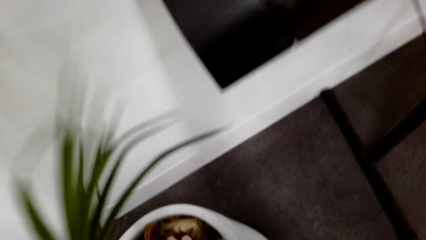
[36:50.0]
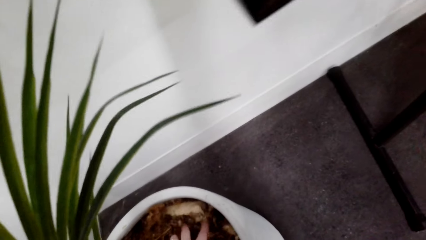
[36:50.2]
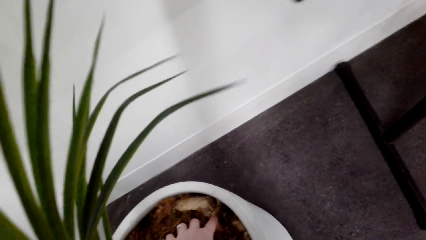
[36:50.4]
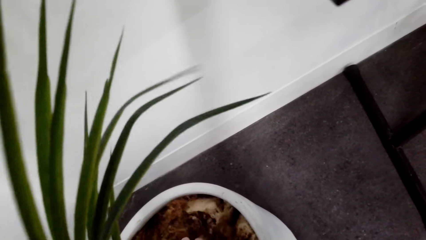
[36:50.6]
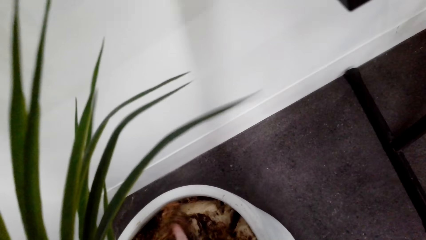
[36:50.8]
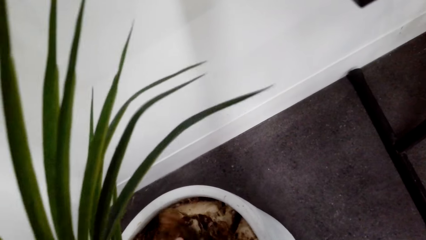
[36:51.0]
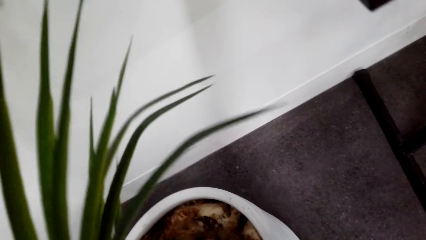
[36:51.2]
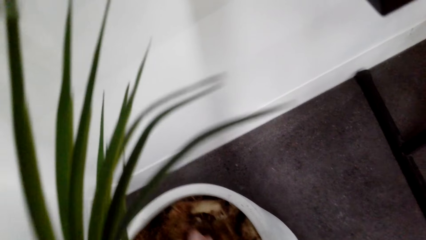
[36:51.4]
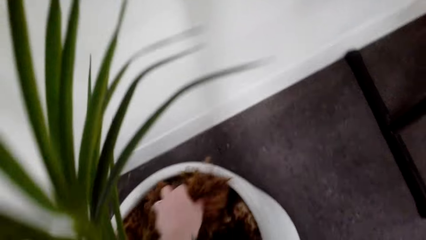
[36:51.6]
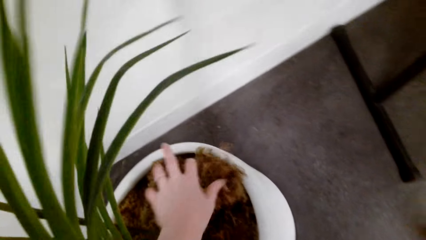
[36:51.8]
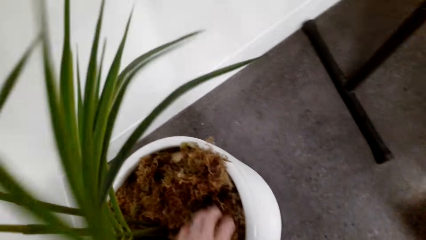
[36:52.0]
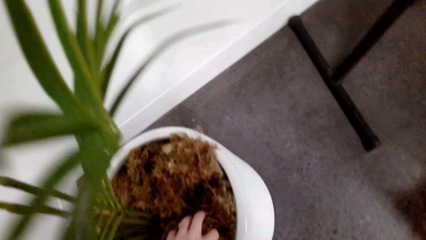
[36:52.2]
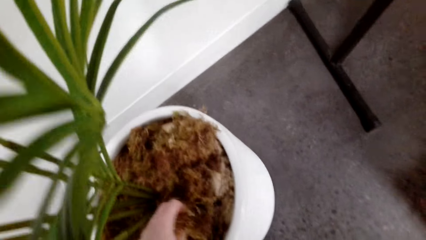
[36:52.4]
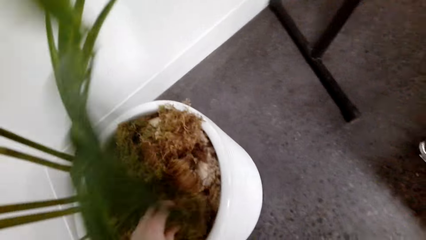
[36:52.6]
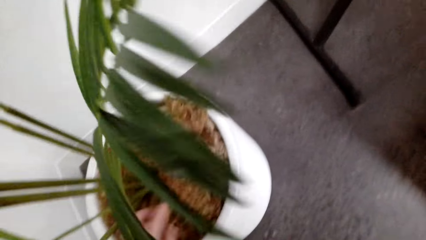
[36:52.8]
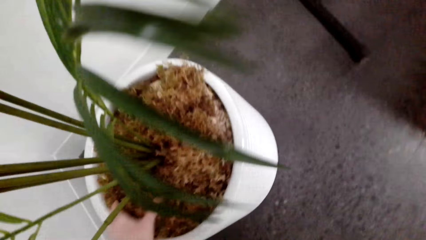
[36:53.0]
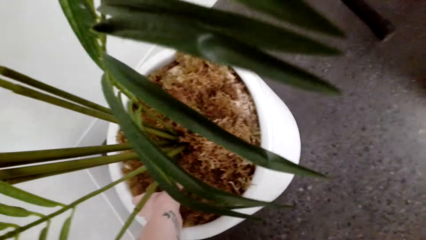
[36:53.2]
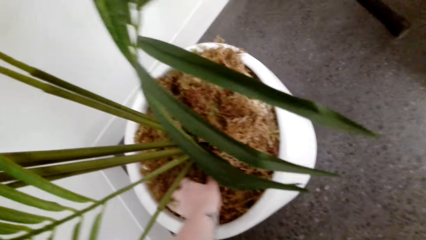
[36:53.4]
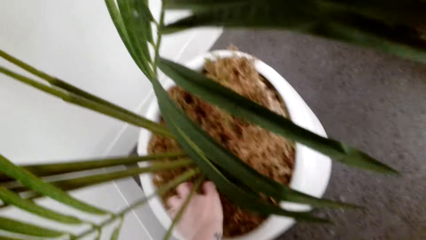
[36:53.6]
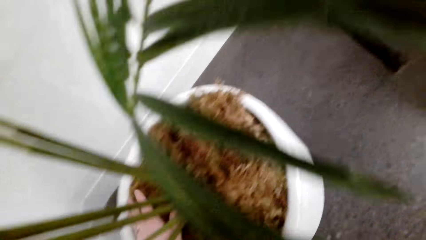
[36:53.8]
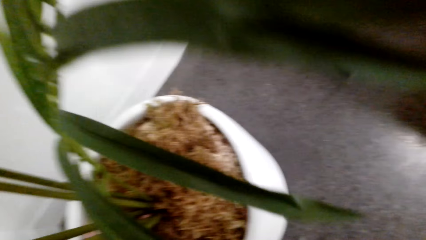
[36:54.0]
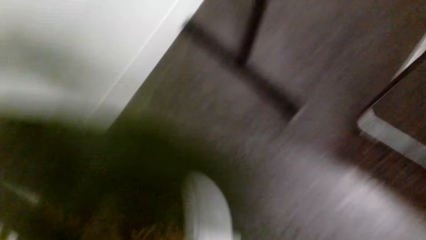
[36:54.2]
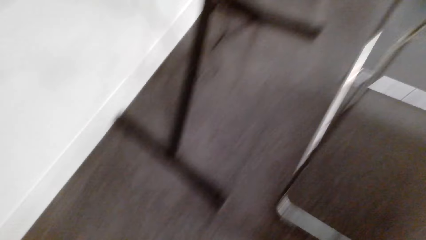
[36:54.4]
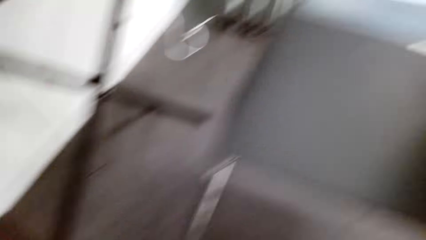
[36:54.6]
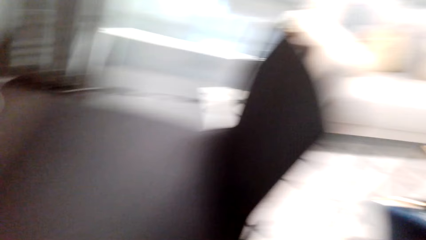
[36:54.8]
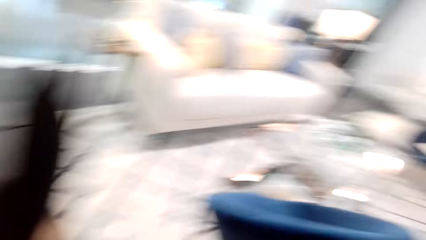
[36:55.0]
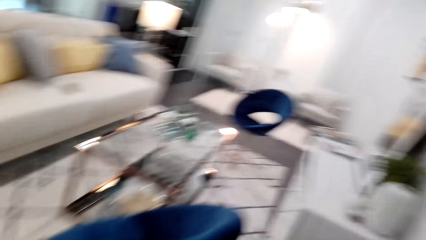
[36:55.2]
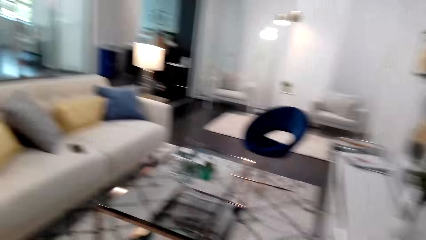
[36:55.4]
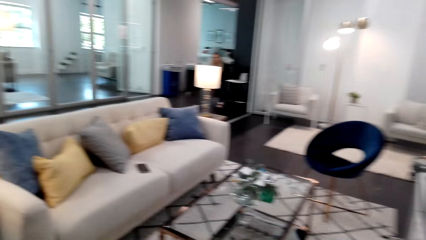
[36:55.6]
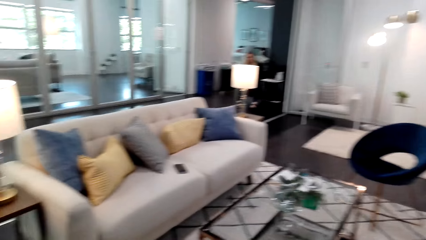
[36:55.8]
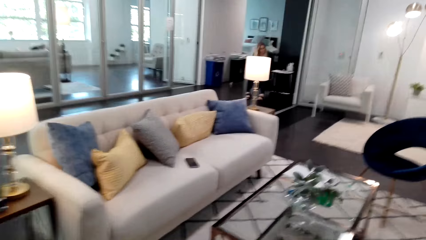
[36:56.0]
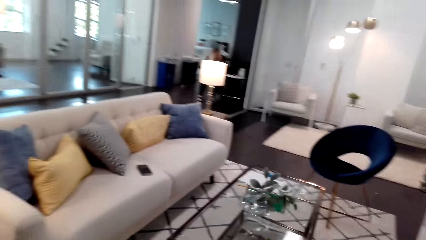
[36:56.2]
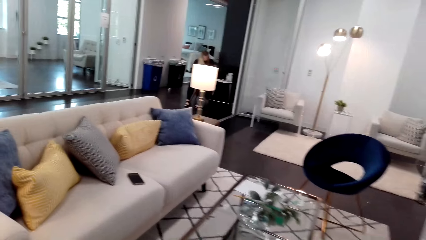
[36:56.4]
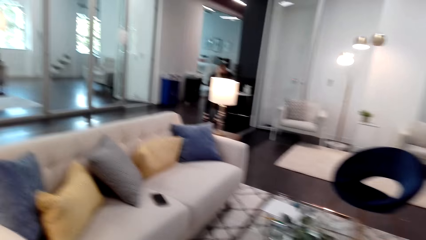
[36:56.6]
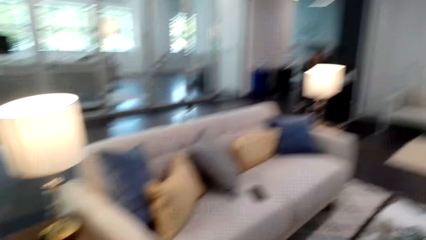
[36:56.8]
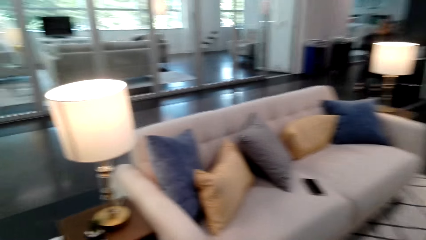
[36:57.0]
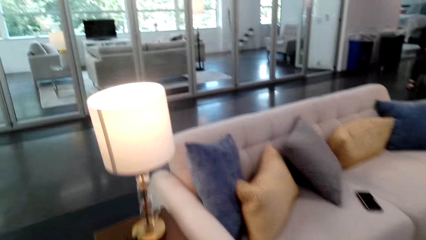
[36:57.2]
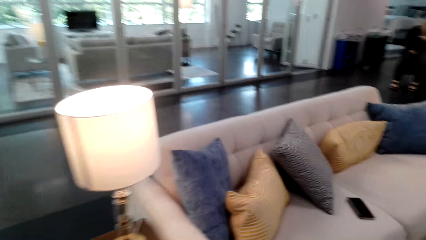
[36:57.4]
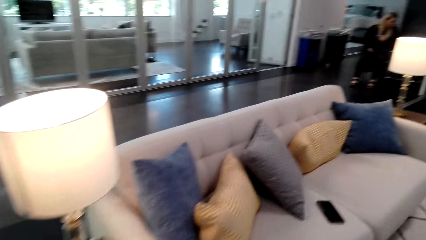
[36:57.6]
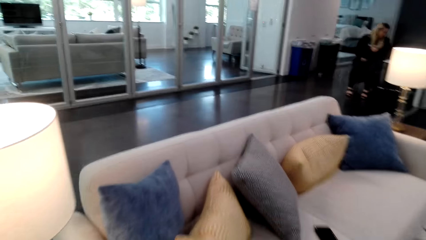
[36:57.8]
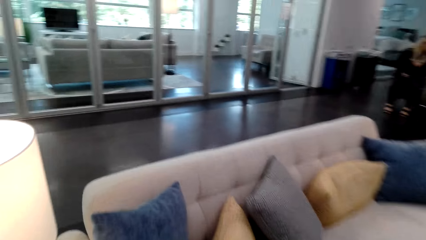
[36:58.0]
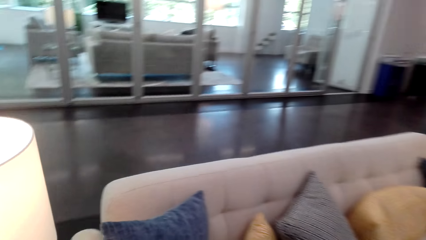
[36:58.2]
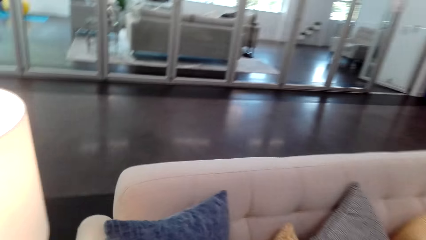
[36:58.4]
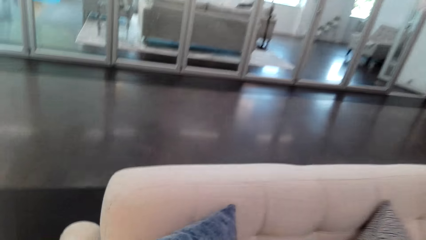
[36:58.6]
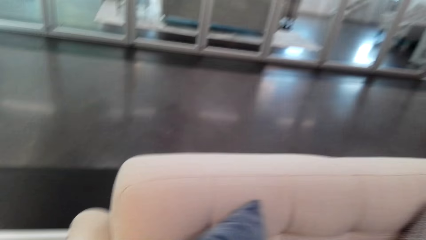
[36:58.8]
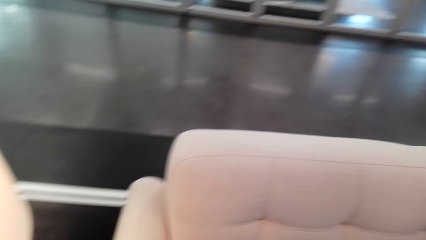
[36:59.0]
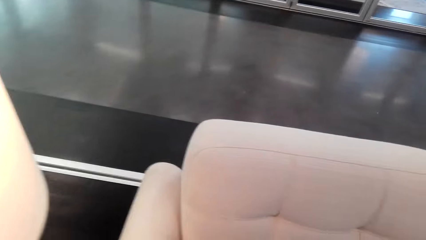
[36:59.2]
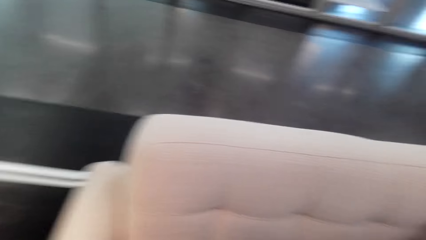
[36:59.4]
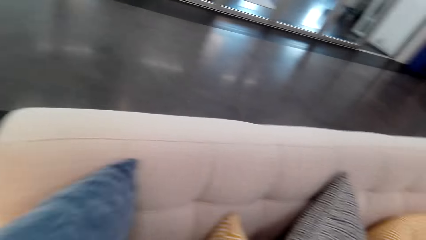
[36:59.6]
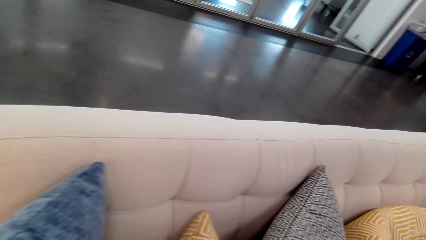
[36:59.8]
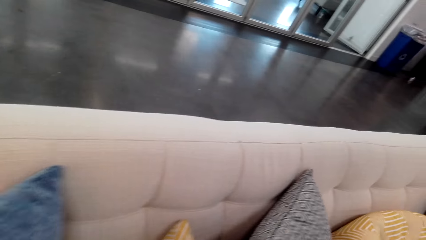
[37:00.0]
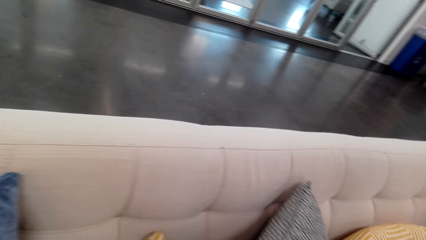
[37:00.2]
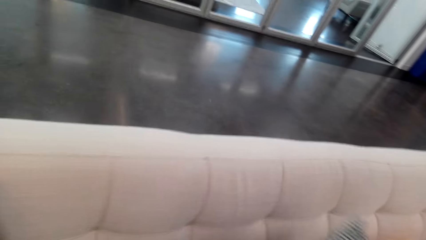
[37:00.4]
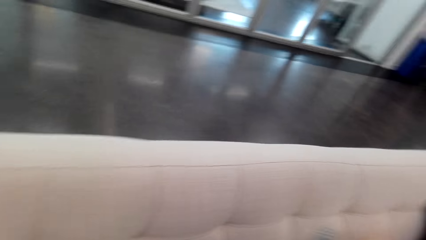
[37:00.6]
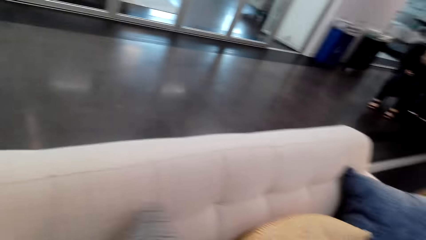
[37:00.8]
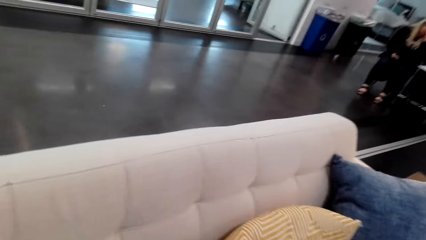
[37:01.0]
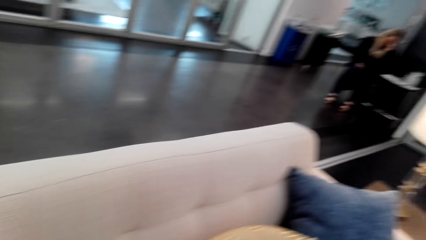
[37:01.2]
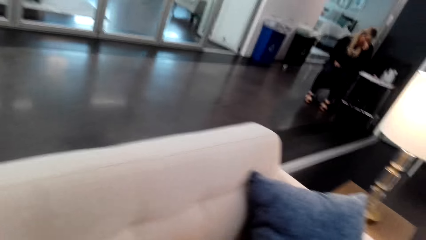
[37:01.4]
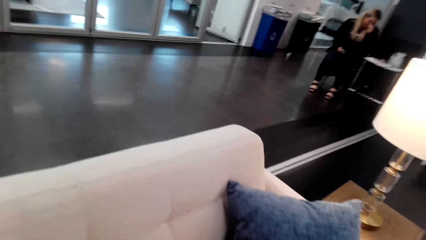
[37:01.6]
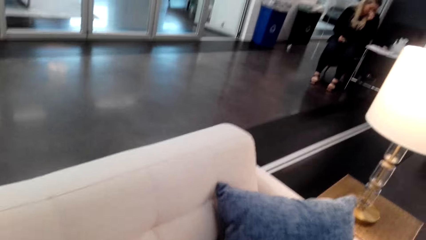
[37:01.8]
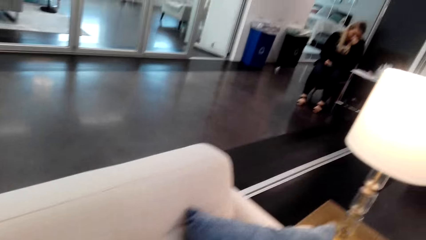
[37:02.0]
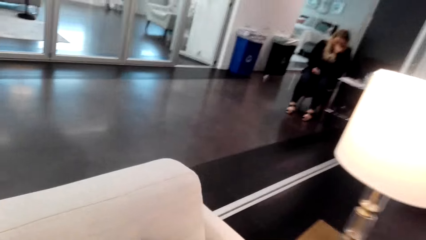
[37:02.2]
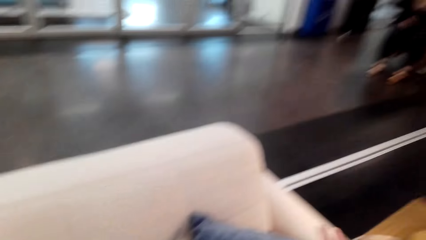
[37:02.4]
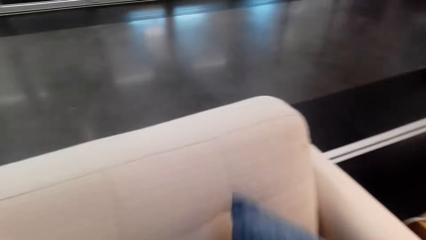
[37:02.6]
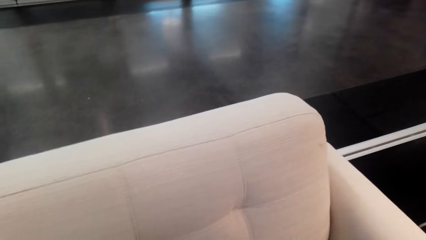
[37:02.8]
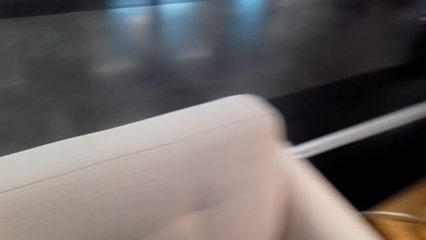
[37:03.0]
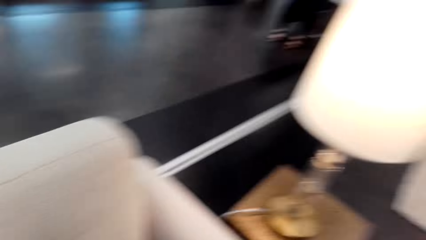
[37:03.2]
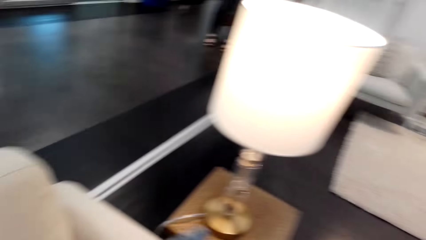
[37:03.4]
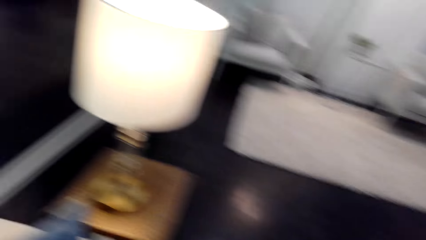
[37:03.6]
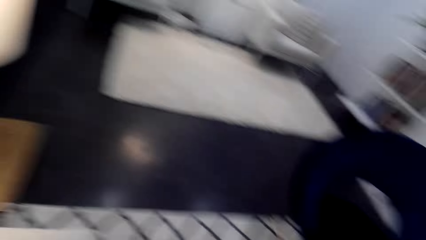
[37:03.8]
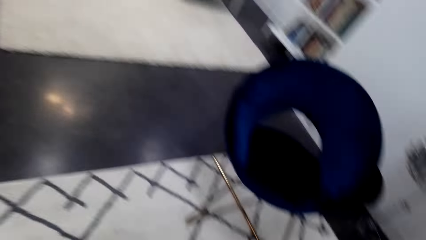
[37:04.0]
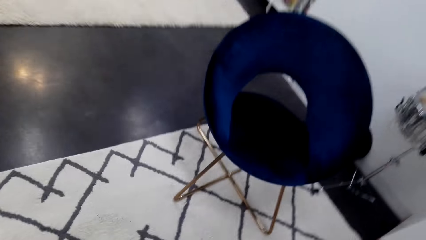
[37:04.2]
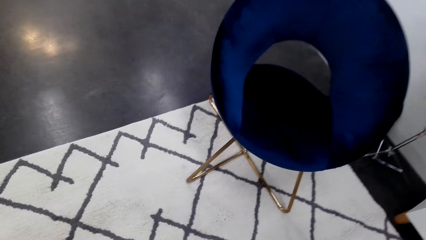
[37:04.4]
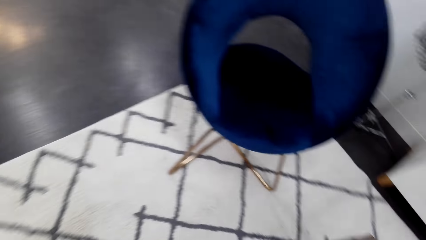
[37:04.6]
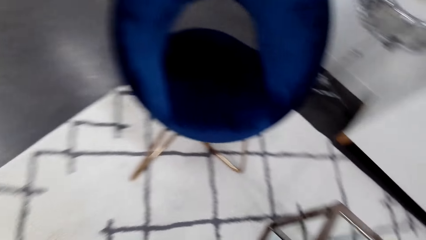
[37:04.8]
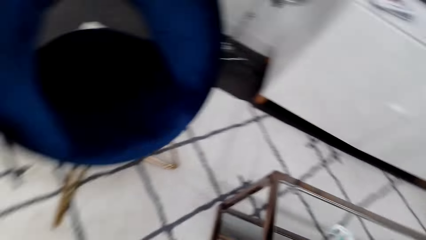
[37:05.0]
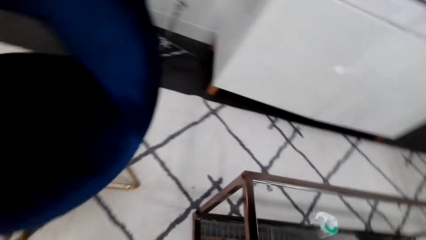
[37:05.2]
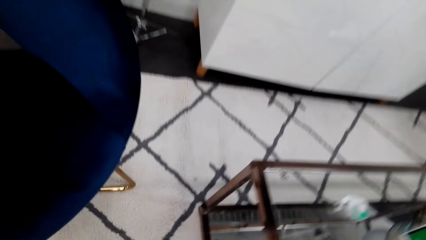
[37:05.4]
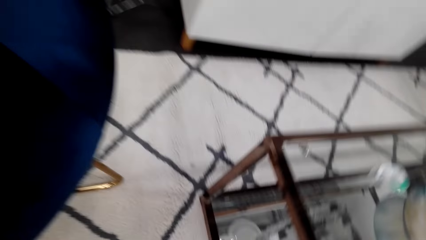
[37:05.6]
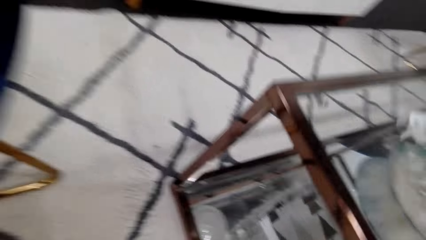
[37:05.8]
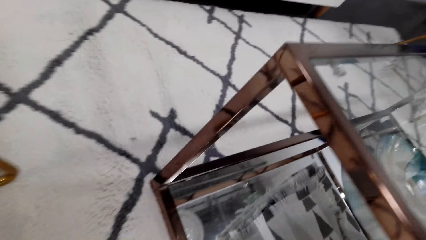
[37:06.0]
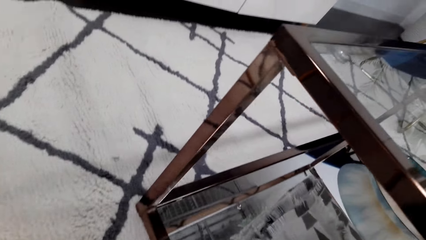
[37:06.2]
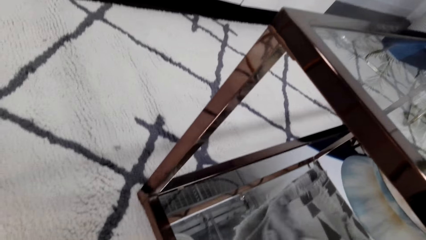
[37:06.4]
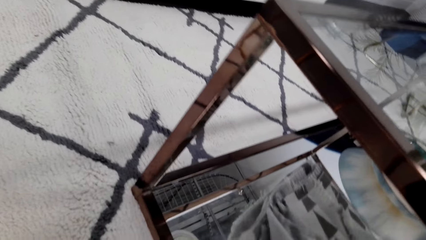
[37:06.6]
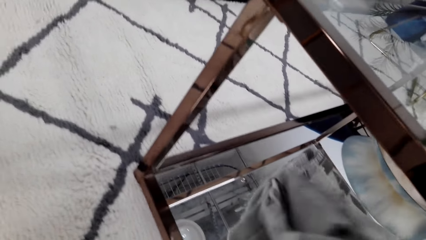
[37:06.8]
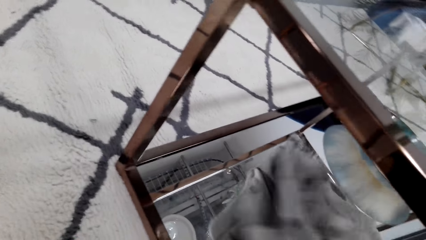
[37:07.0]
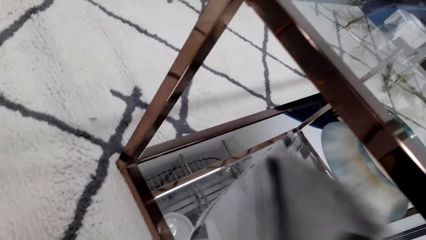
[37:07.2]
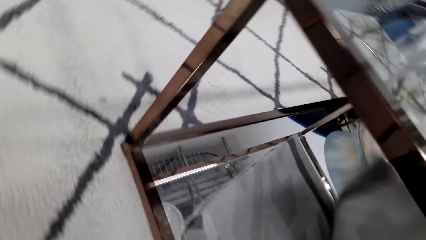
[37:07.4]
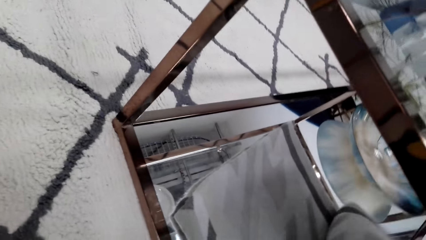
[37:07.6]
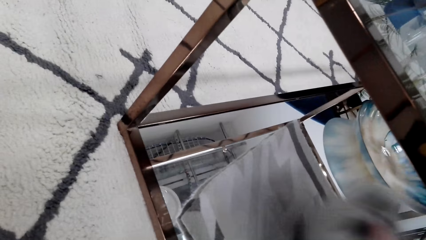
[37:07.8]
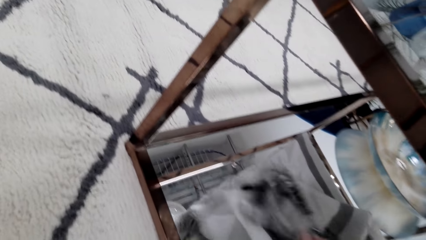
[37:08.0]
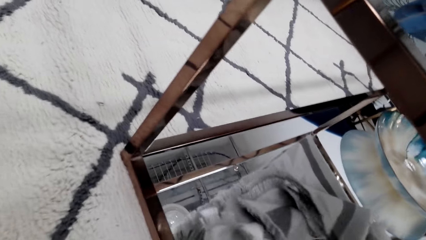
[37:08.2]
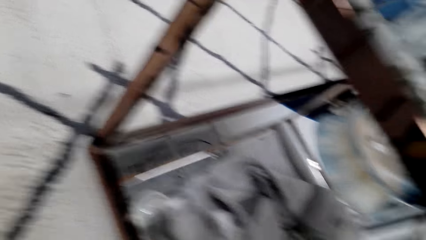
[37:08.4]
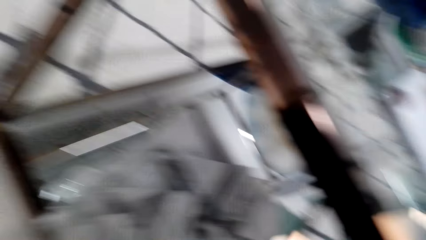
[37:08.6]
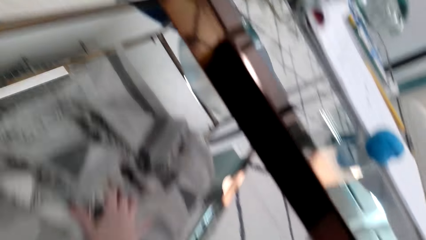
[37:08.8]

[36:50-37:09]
The camera wearer touches the dry leaves of a potted plant. They walk in the house. They move around. They move a throw pillow on the couch. They move another throw pillow on the couch. They move a throw pillow on the couch. They walk in the house. They browse the cloth. They pick up rugs.
